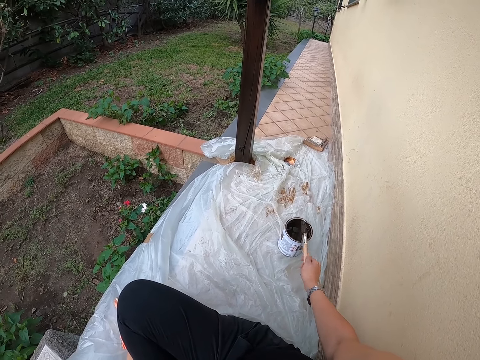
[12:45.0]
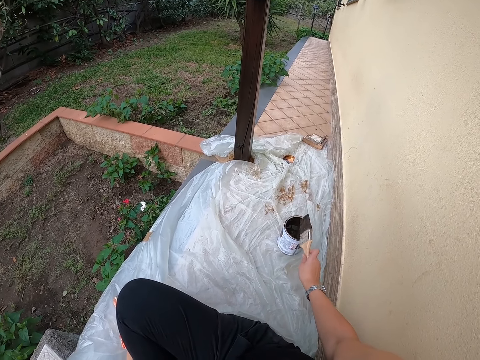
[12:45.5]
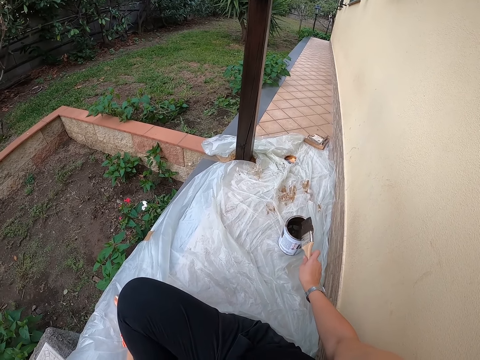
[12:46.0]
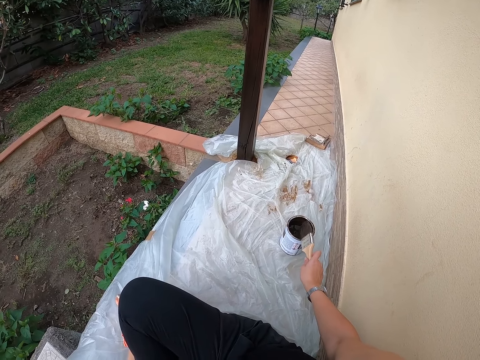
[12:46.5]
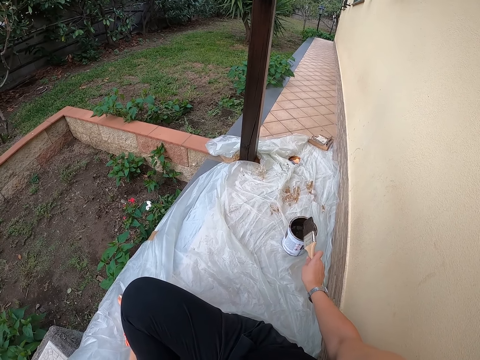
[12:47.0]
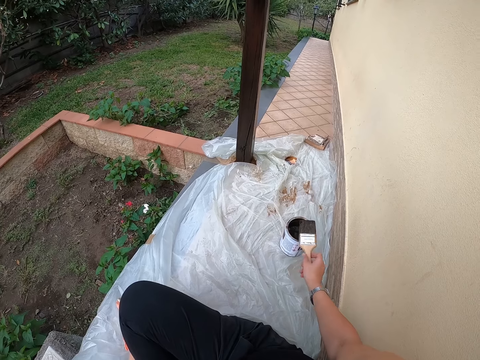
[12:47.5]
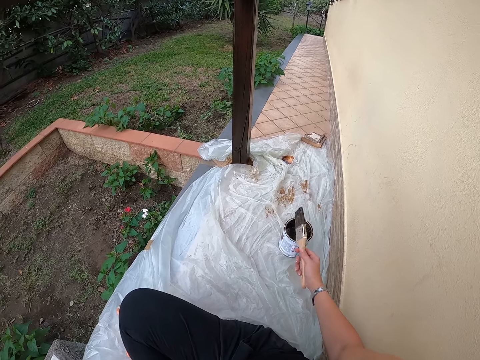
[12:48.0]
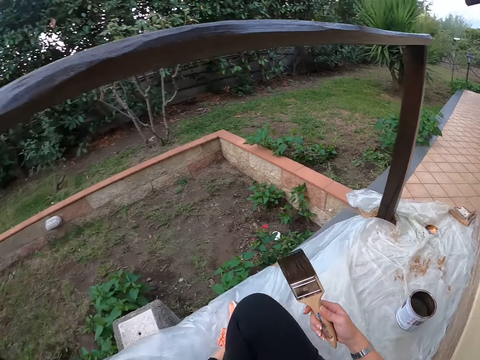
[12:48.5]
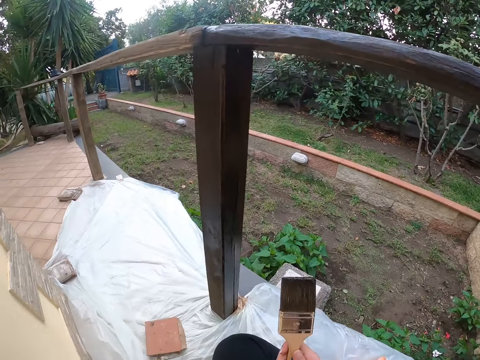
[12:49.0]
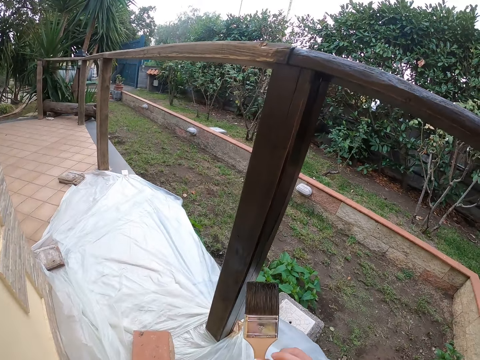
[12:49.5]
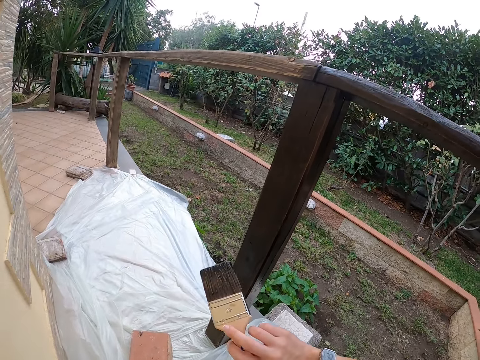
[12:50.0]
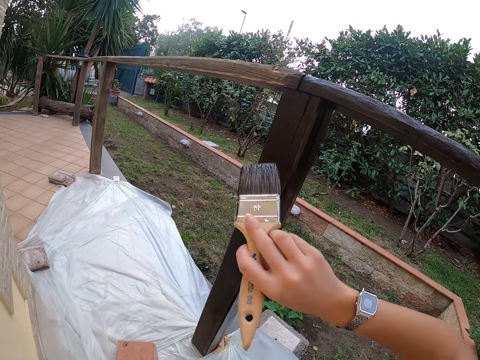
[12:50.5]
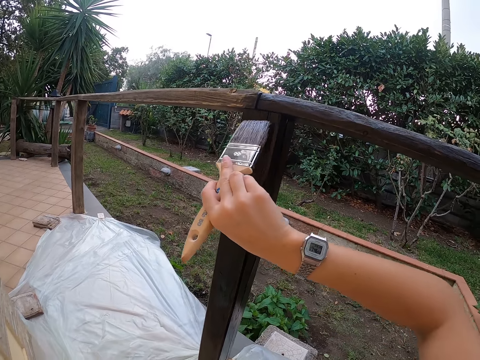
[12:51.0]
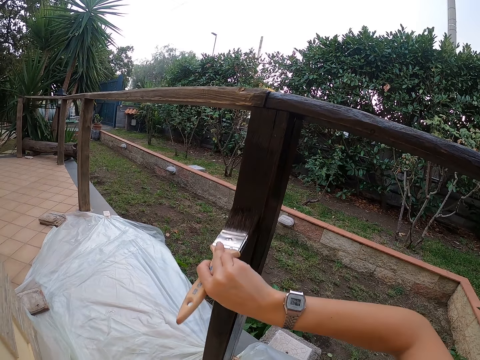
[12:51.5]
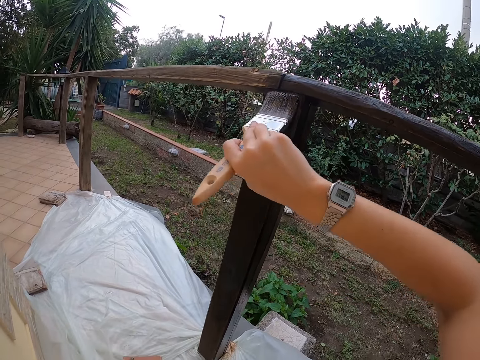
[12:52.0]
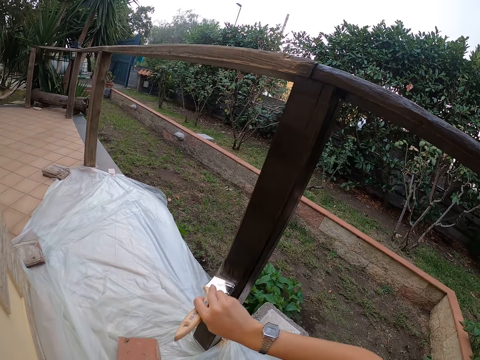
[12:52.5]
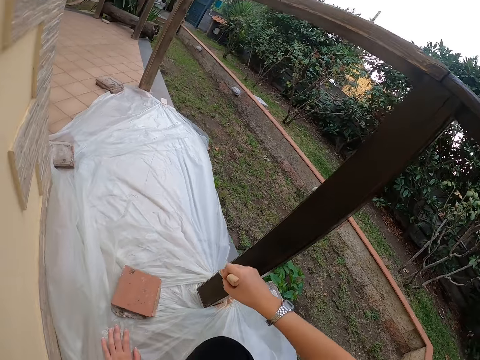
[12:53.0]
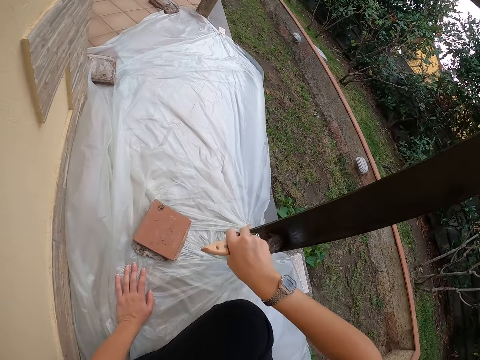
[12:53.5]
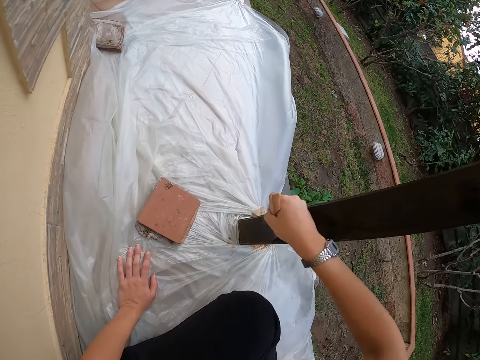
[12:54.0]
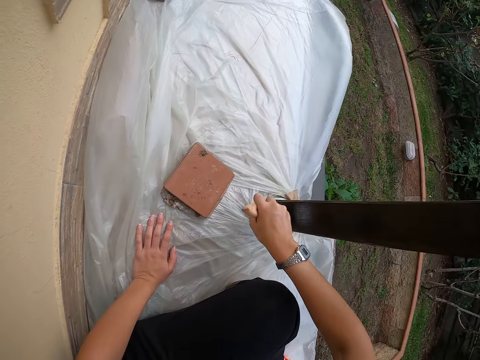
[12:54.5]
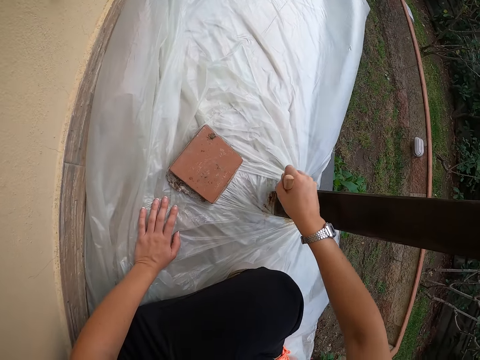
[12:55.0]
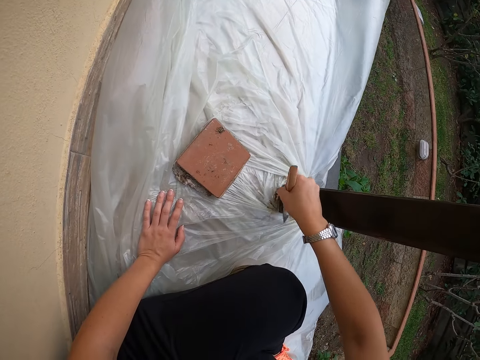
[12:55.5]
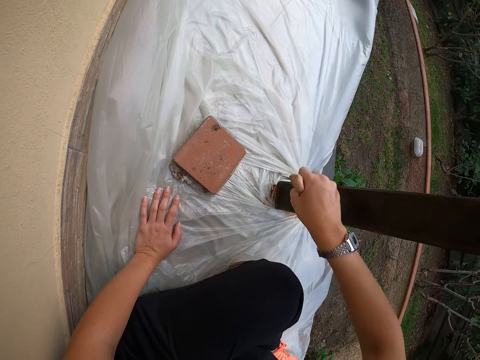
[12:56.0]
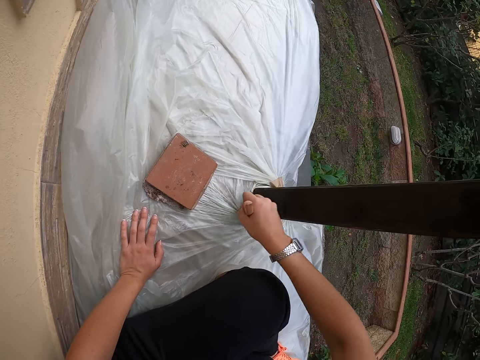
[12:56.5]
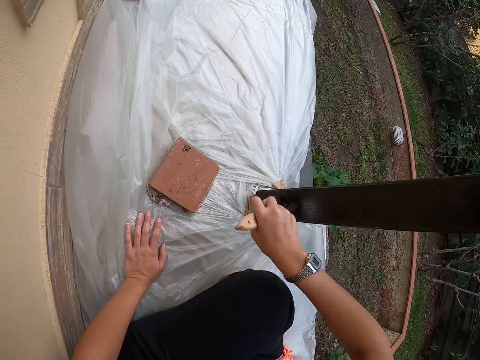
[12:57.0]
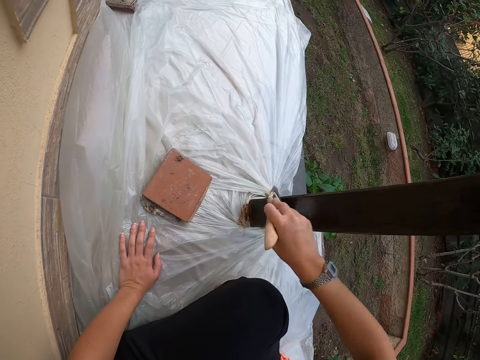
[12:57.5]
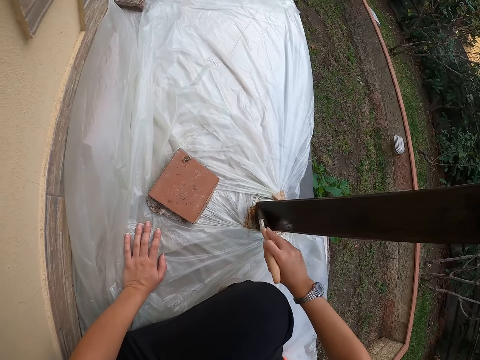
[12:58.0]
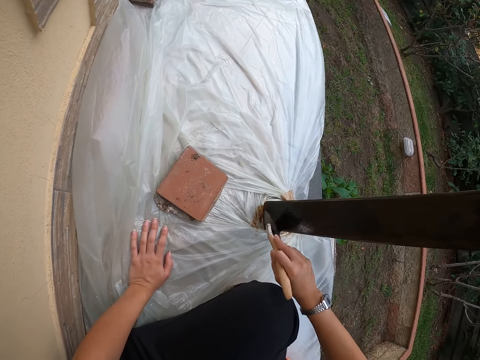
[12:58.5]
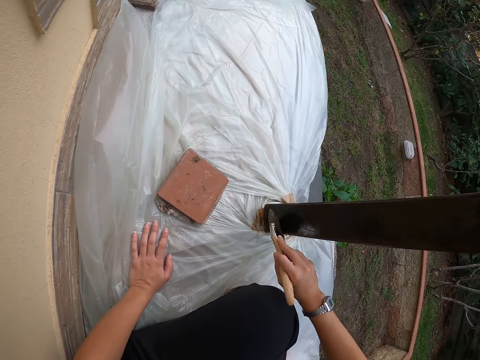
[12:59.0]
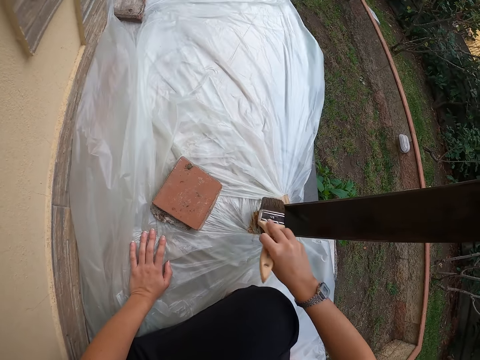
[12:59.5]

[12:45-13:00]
The camera wearer stops hitting the paint brush on the top of the paint can. They paint the balcony with the paint brush.

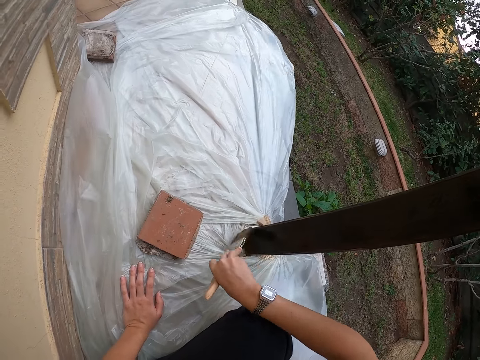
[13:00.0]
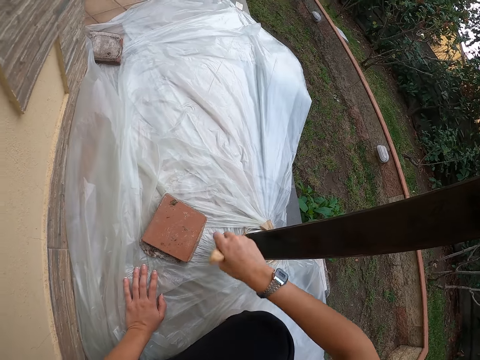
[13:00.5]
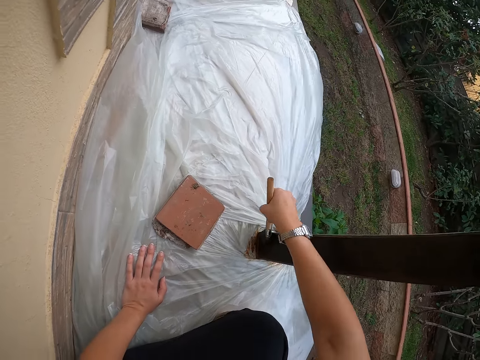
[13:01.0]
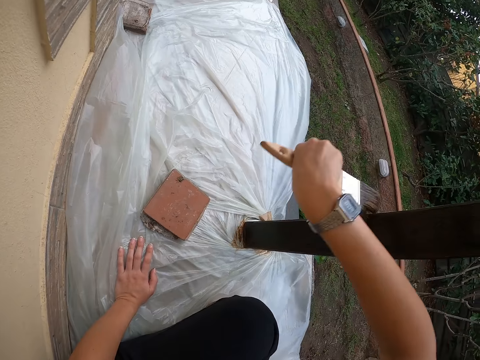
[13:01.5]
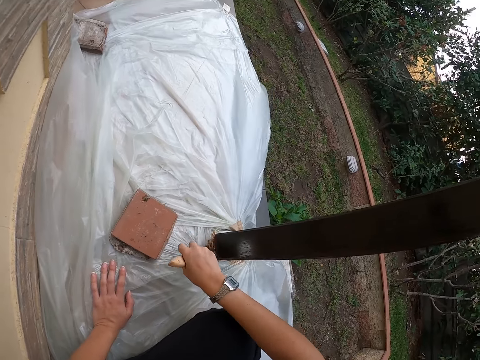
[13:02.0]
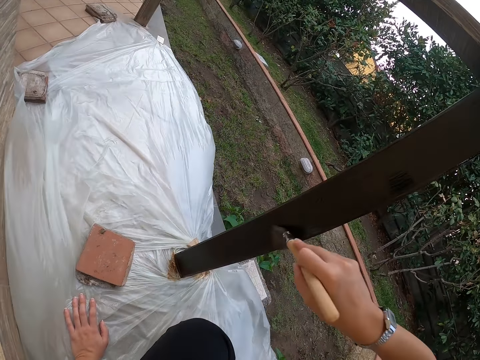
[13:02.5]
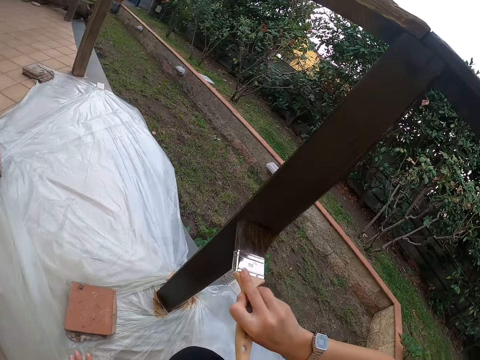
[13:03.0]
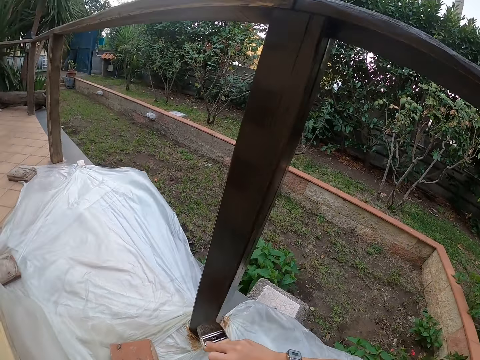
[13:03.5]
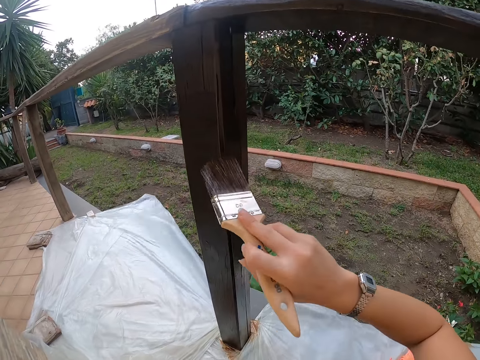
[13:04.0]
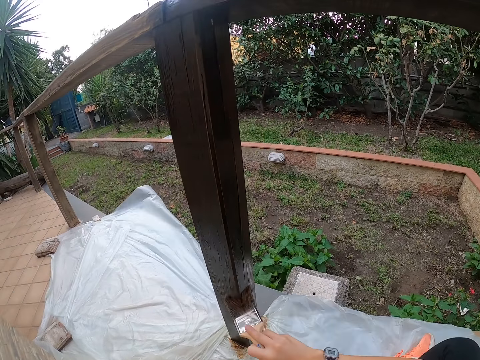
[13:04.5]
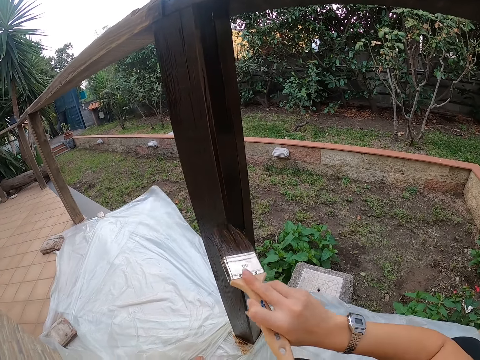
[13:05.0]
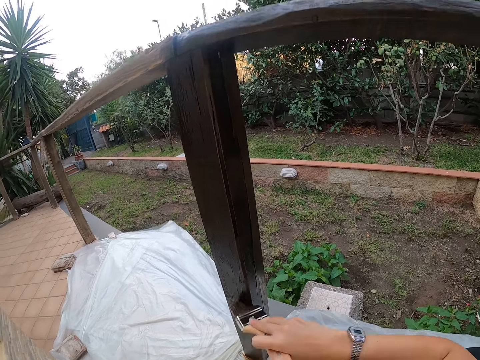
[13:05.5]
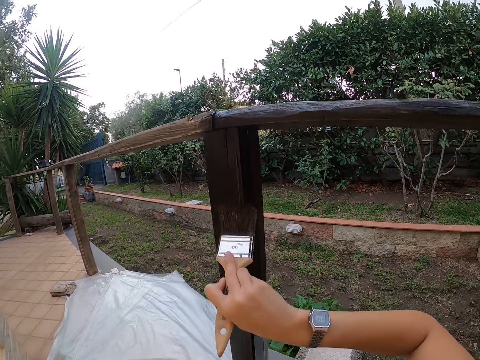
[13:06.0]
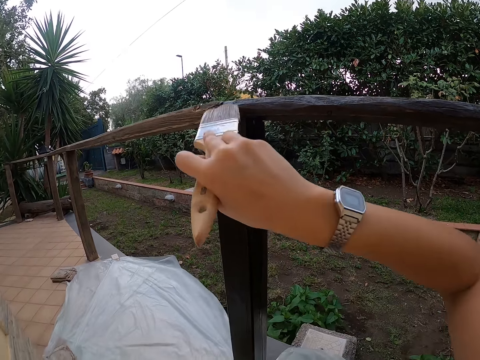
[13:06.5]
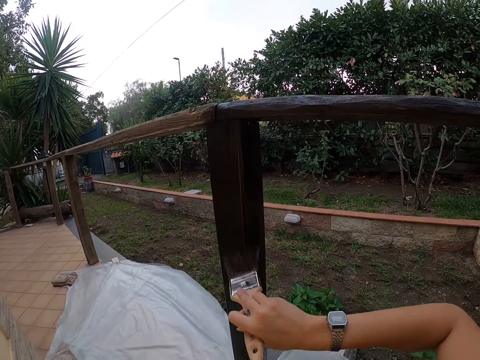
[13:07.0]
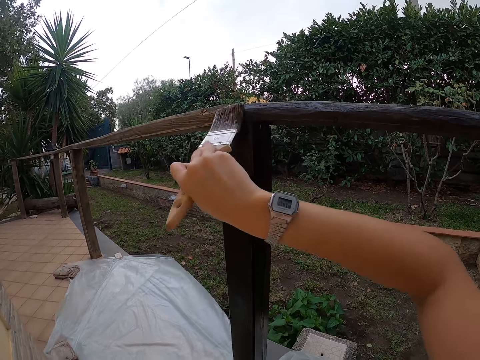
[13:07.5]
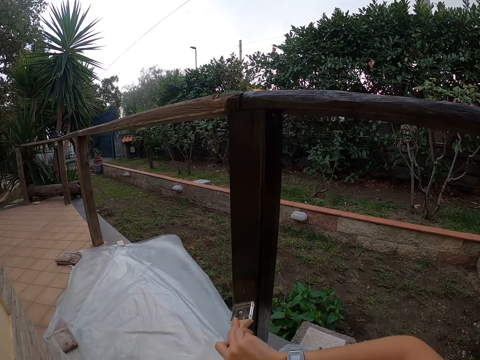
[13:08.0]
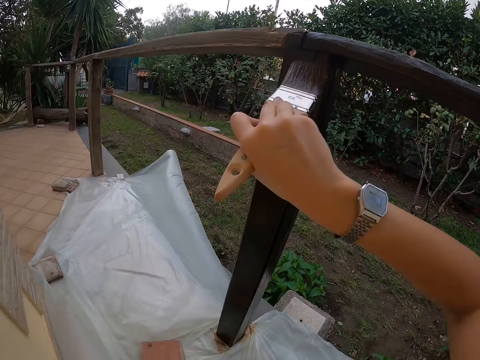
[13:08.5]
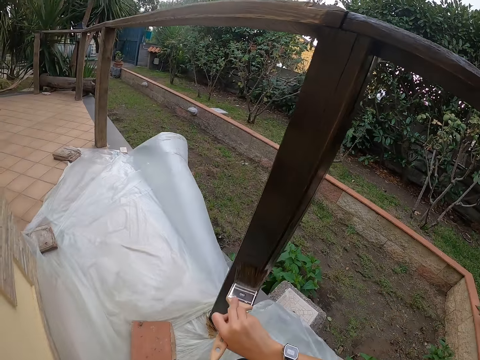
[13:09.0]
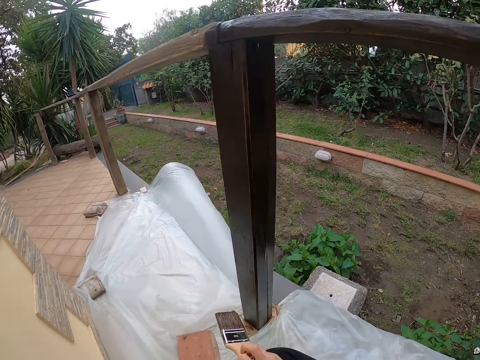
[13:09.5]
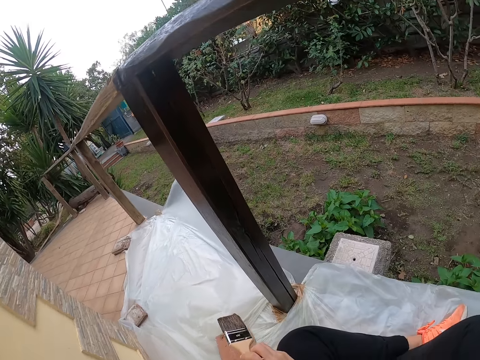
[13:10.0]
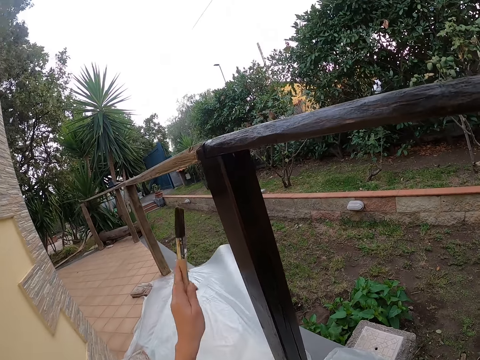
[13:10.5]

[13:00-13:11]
The camera wearer stops painting the balcony. They change handling of the paint brush to the left hand.
